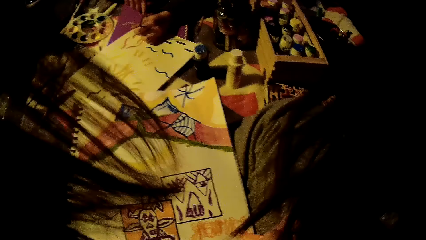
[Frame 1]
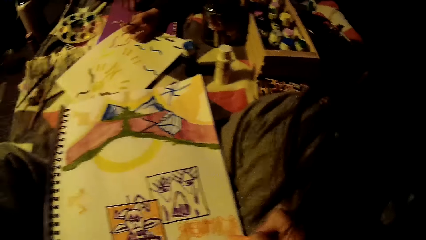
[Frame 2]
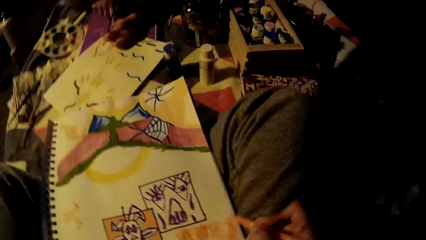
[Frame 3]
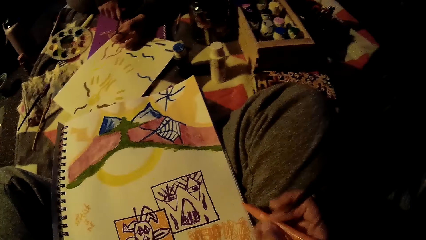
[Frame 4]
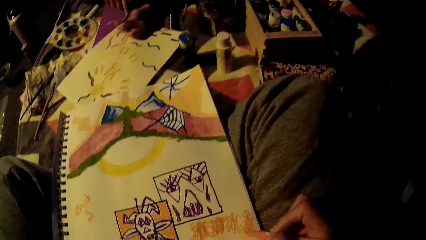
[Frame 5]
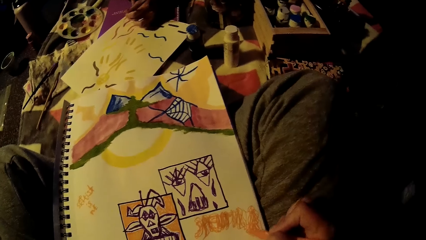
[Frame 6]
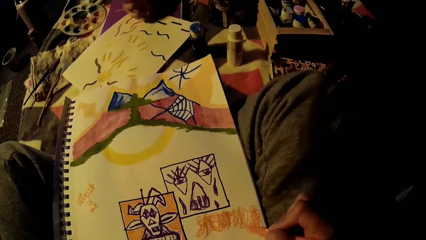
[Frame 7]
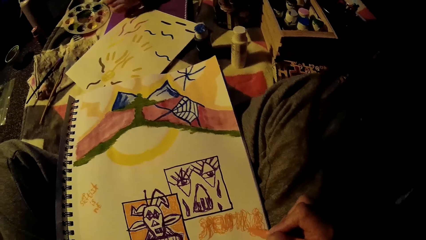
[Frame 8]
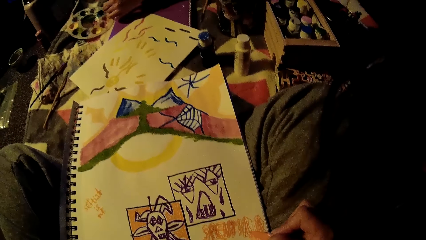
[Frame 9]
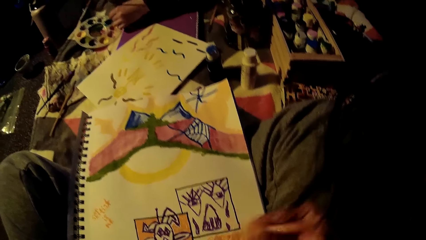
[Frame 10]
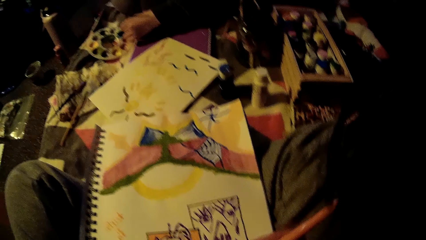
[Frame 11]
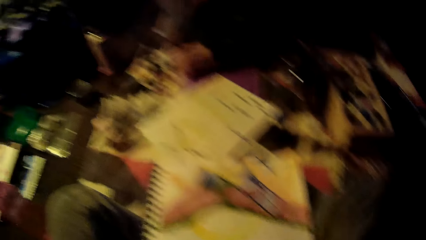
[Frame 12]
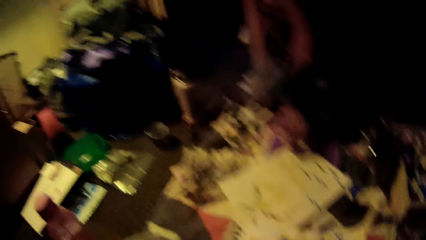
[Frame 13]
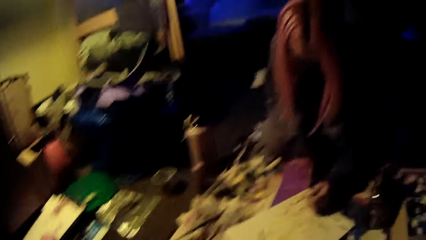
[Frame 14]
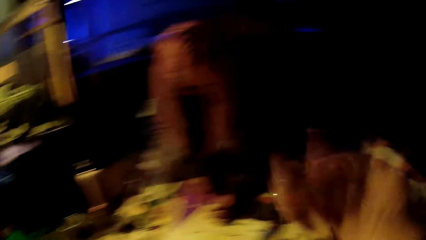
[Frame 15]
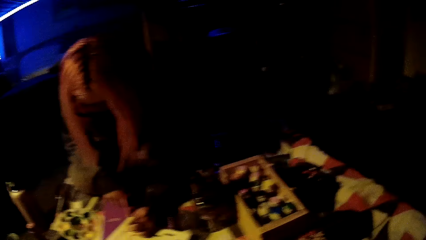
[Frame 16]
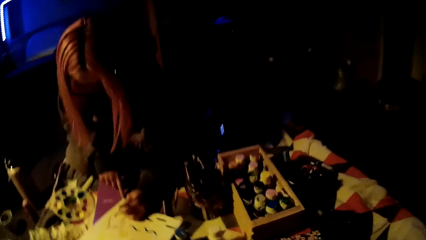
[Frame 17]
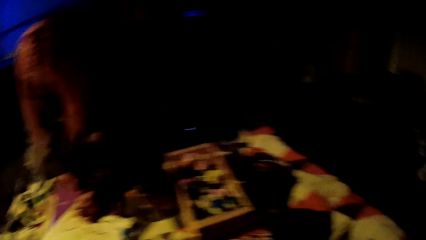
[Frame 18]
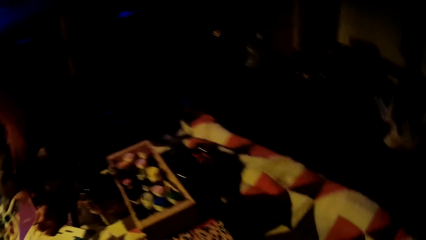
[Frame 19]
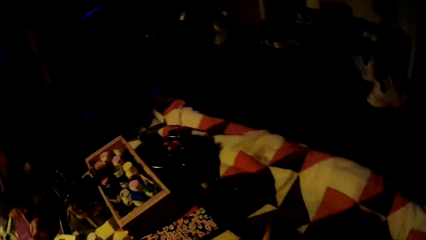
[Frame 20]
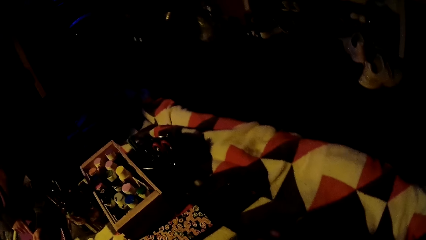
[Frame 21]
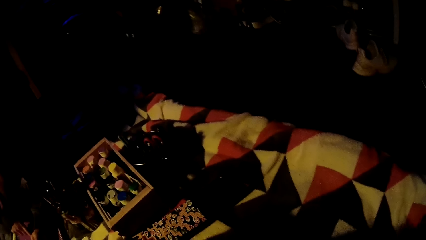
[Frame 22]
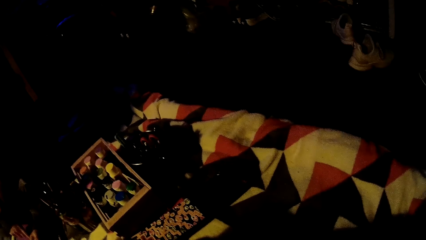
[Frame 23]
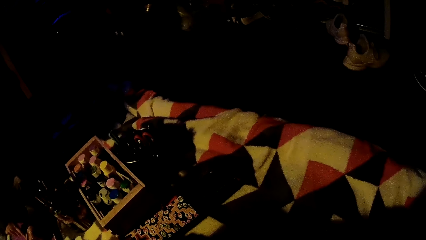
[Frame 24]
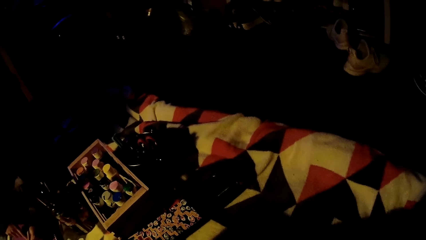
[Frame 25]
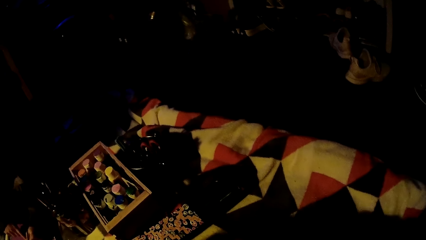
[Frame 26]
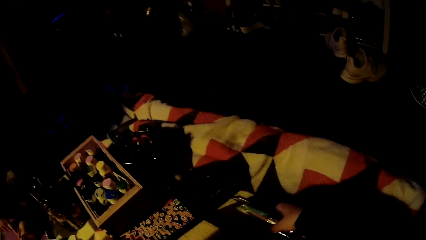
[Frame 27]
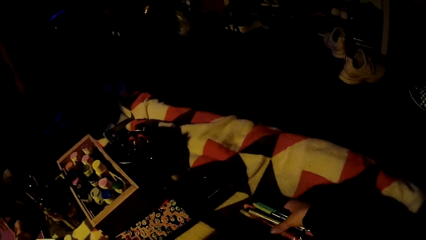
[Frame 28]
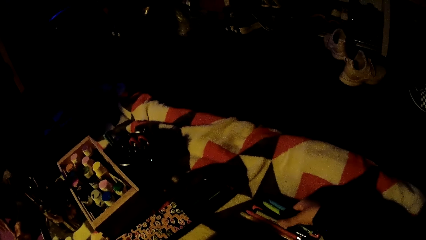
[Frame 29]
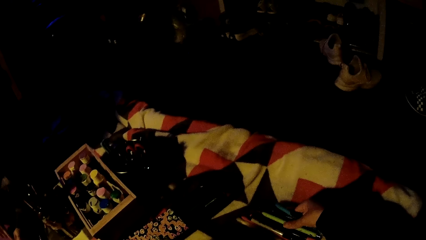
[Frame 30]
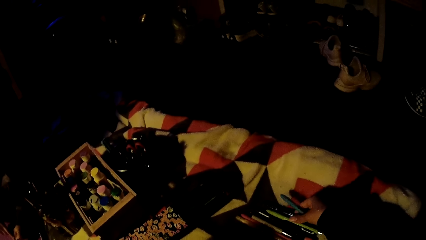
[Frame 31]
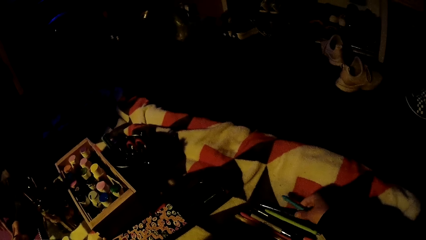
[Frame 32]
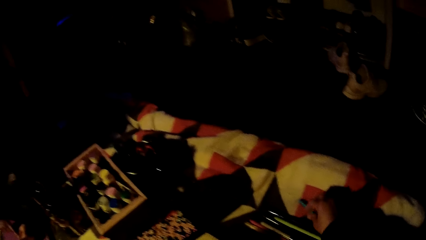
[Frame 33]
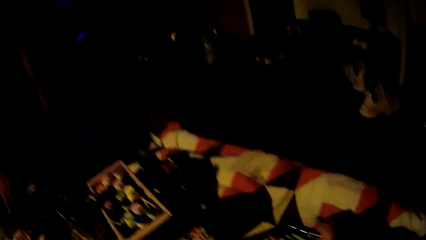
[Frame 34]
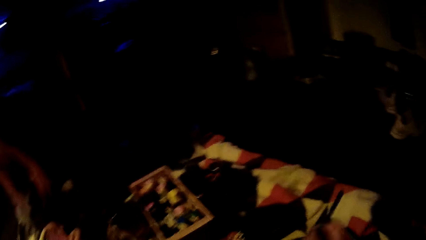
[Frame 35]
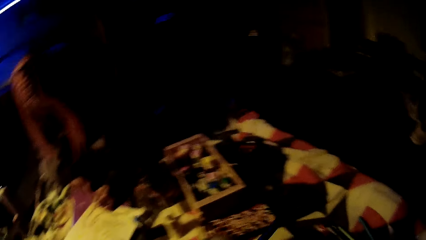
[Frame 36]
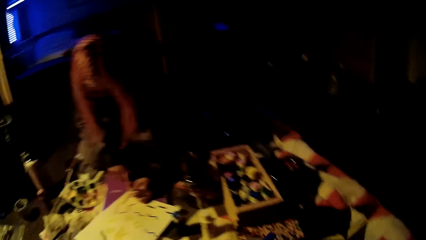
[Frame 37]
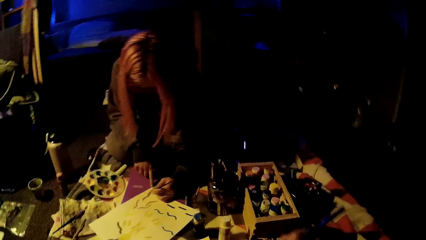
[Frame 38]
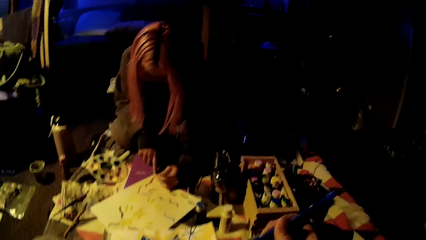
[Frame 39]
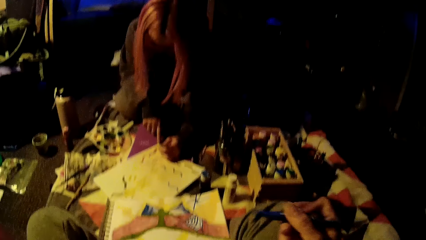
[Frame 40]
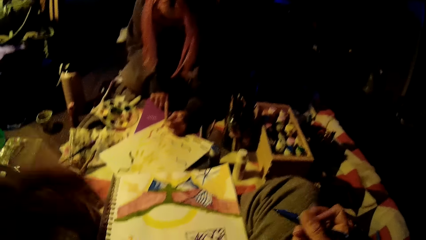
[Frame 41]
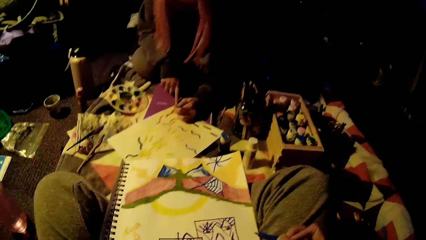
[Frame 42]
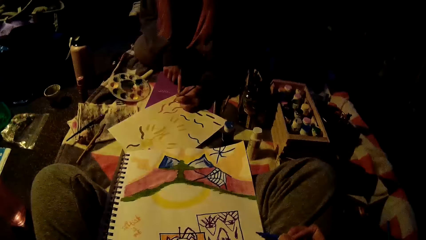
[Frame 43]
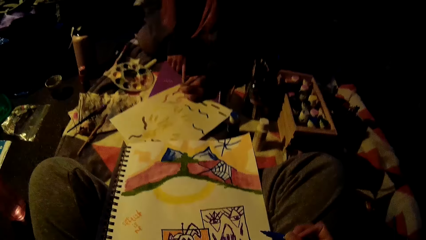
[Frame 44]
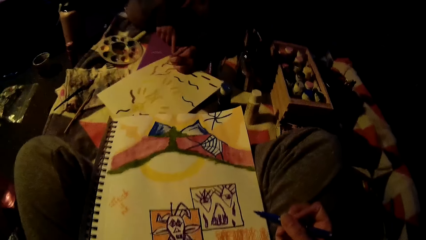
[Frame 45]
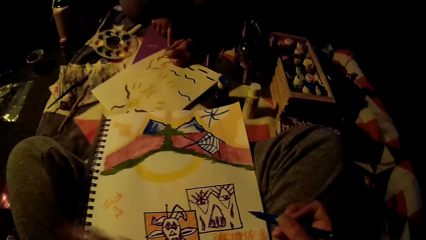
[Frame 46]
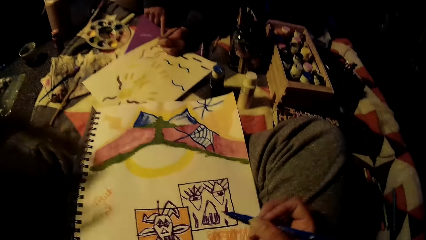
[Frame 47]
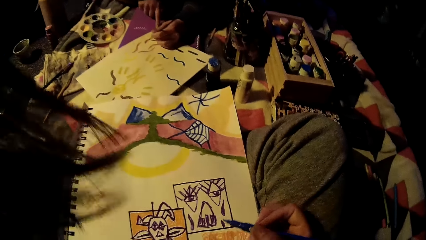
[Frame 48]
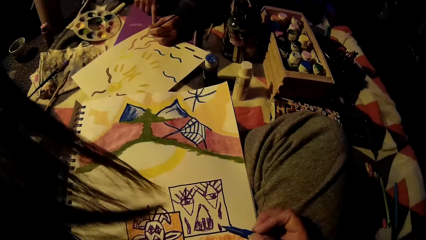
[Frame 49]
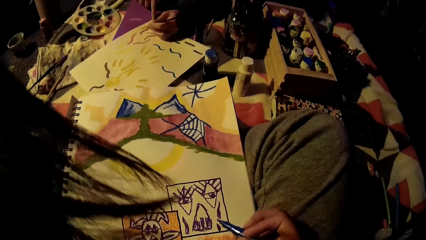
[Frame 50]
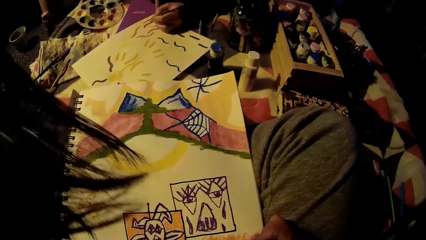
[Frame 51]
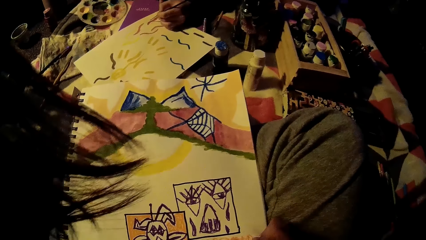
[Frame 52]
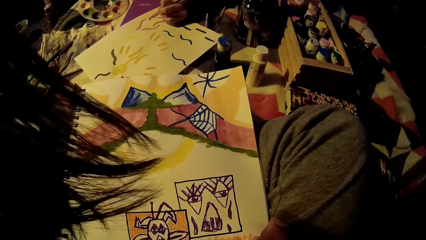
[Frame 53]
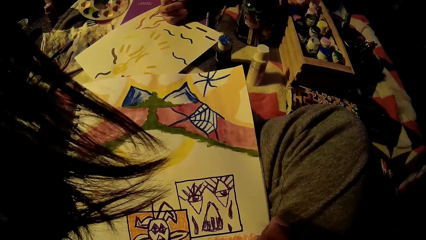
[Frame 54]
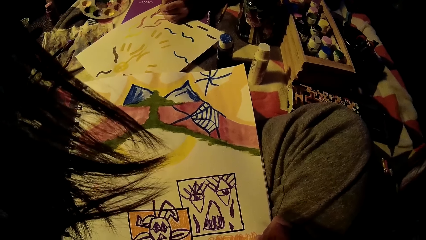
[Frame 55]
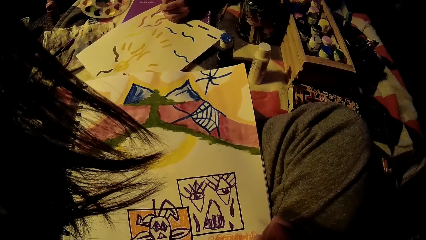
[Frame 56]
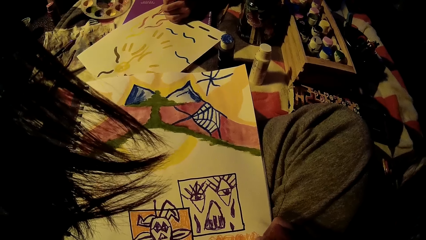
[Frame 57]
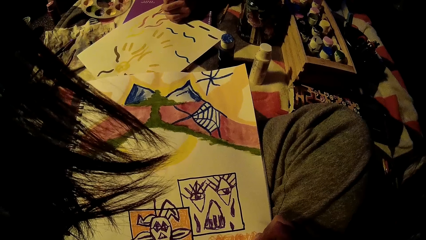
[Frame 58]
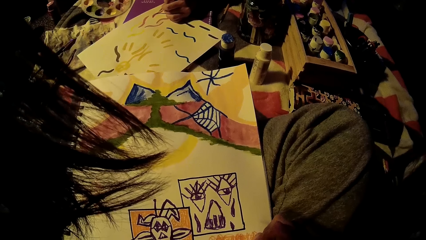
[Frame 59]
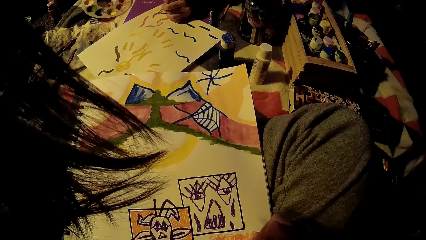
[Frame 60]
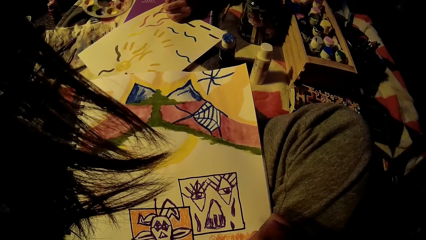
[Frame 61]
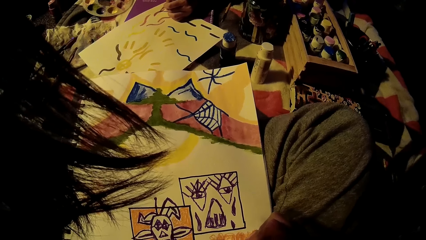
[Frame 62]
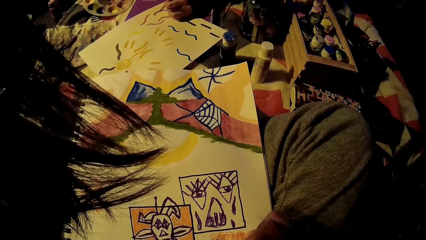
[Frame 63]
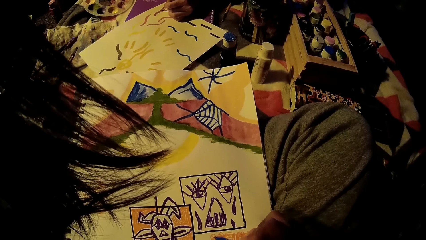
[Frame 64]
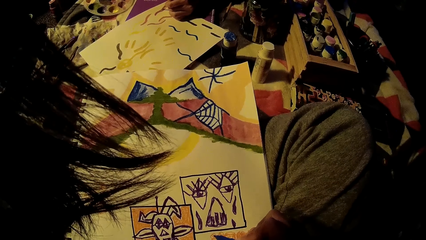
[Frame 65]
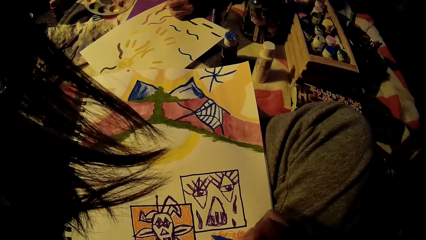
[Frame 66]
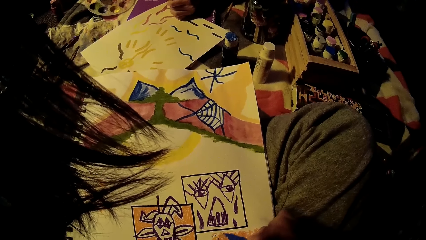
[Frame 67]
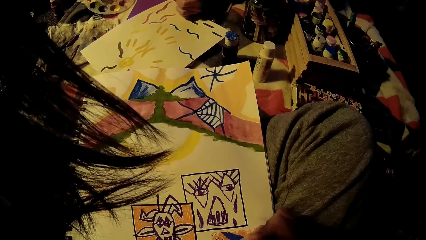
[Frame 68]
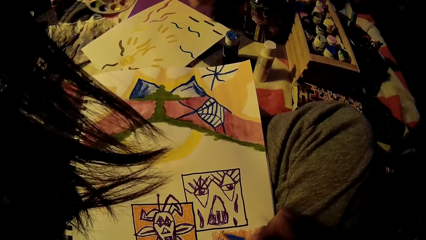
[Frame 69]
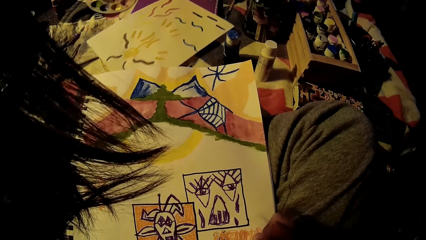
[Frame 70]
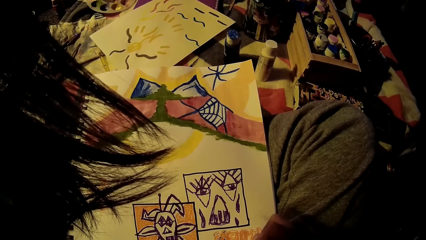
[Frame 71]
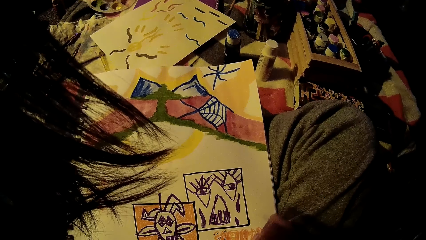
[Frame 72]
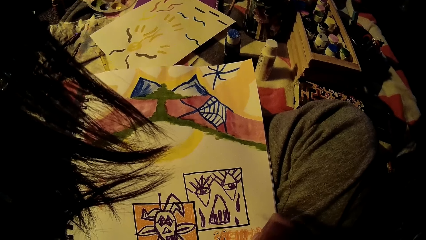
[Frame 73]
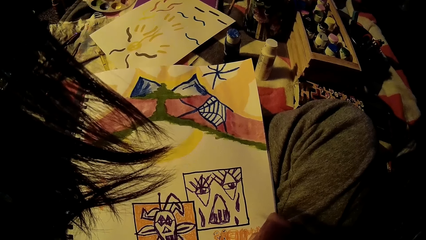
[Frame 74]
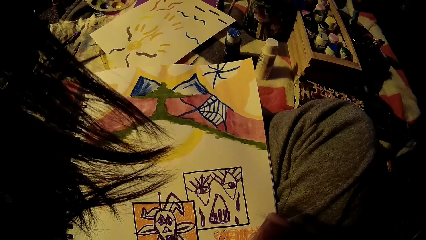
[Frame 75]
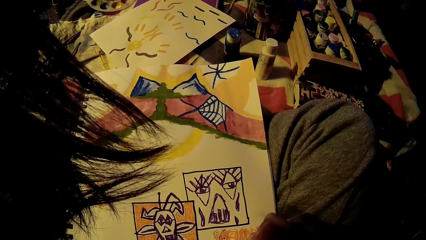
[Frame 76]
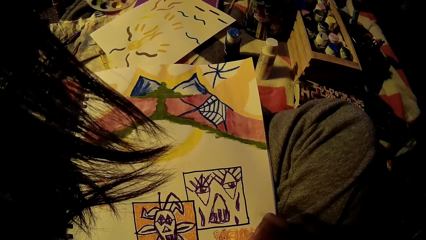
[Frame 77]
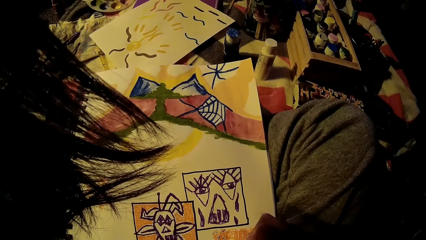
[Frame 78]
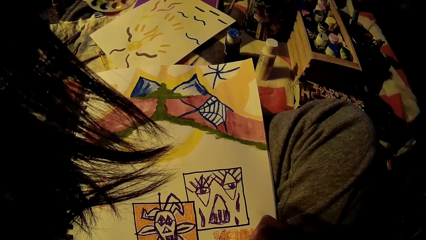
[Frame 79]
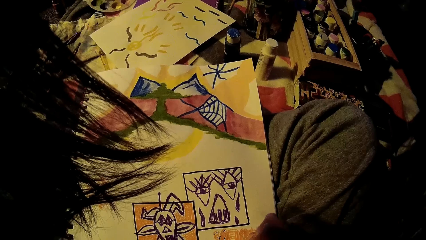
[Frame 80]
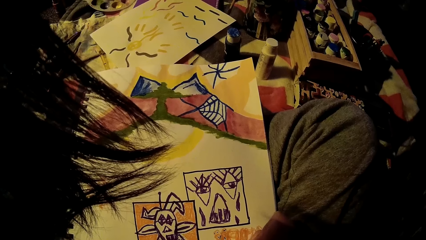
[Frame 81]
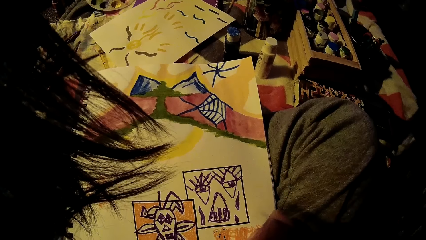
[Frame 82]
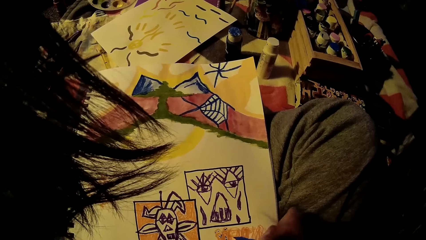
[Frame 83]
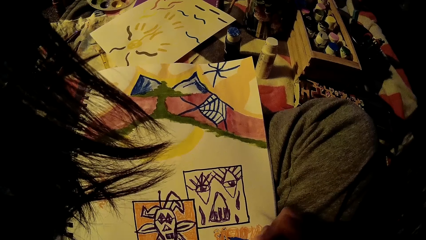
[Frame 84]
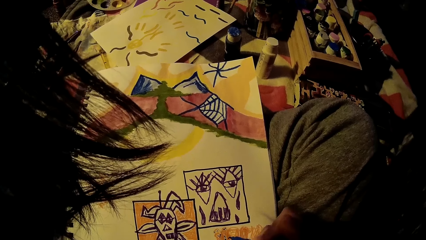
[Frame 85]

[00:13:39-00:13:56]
The lady dips the paint brush in her left hand into paint in the paint palette tray. The lady paints on her sketch pad with the paint brush in her left hand. The camera wearer touches her camera with her right hand. She does a hand movement. She looks around the house. She drops pens in her right hand onto a couch. She picks up a blue painting marker from the bed with her right hand. She straightens a hand and straightens the hair. She draws on the drawing book with the blue painting marker in her right hand.
